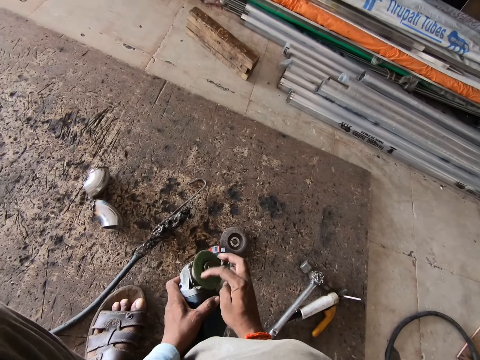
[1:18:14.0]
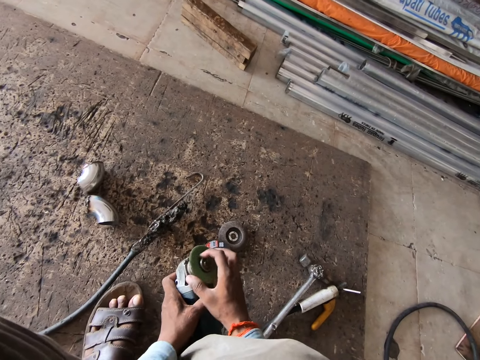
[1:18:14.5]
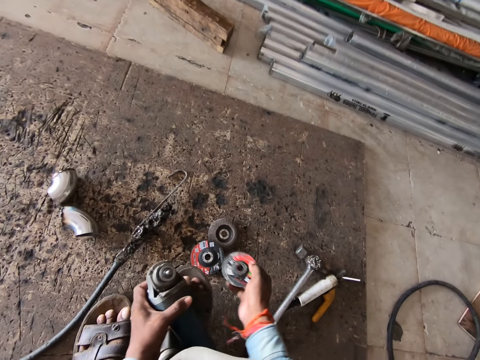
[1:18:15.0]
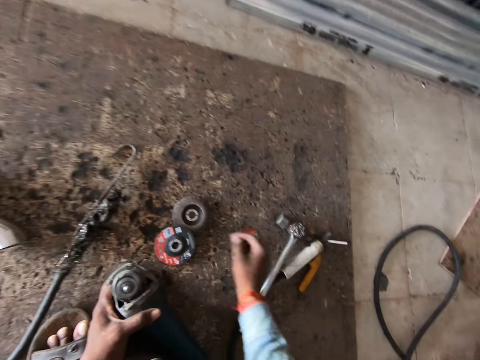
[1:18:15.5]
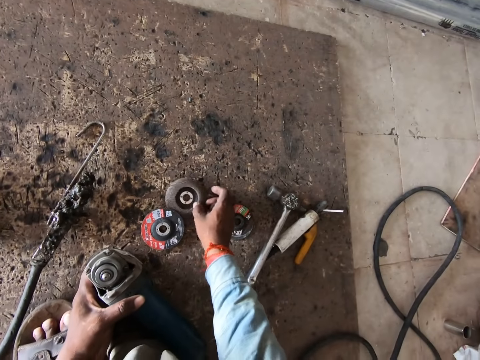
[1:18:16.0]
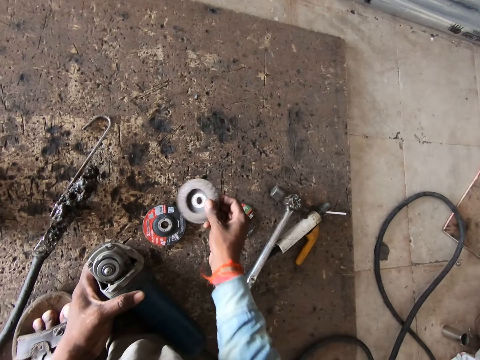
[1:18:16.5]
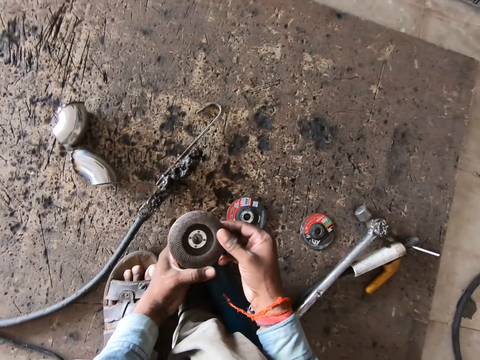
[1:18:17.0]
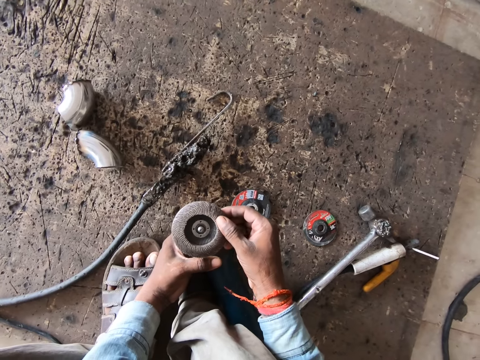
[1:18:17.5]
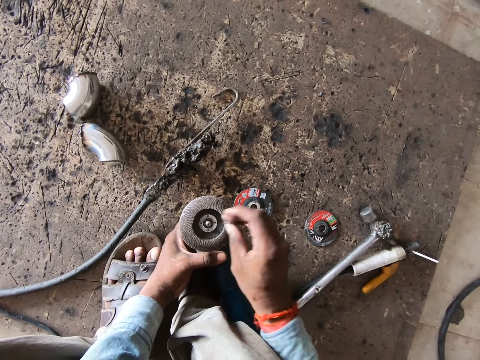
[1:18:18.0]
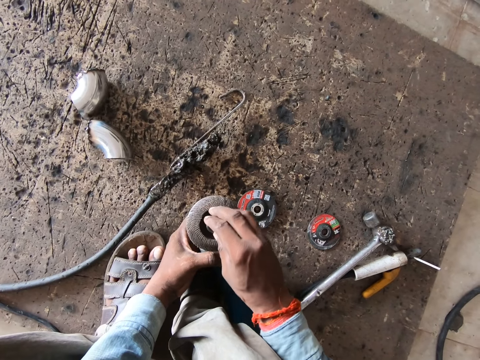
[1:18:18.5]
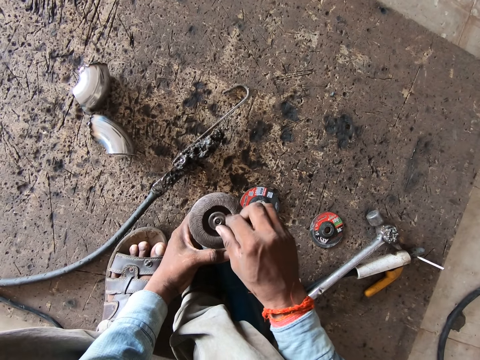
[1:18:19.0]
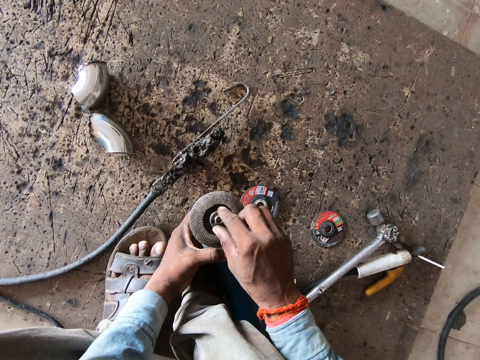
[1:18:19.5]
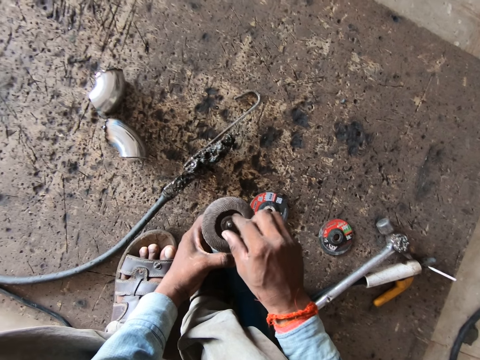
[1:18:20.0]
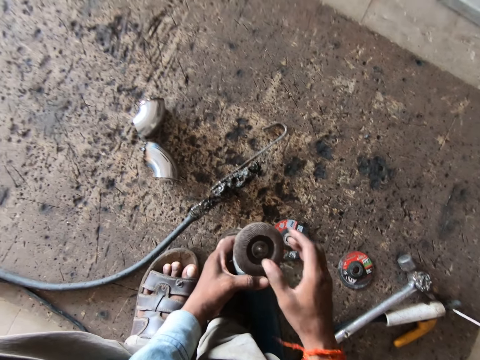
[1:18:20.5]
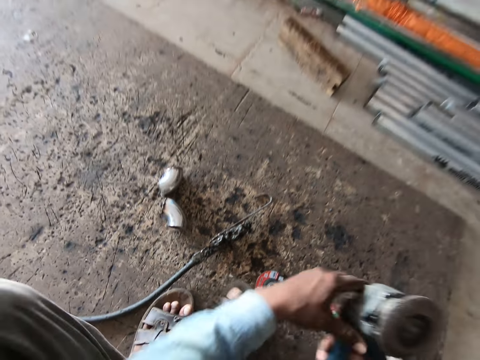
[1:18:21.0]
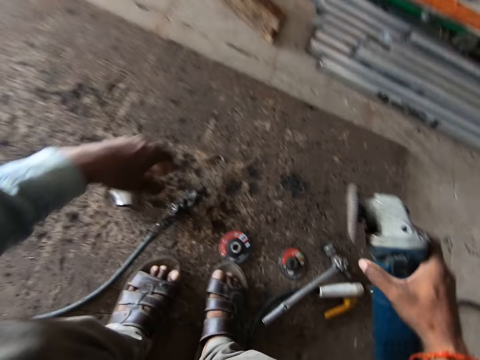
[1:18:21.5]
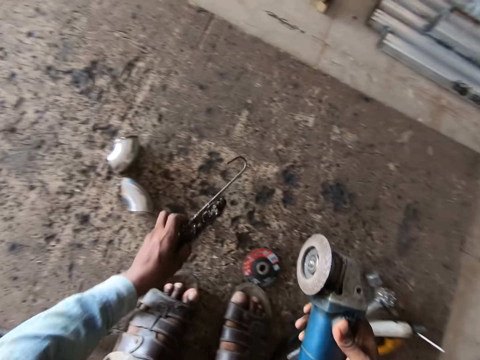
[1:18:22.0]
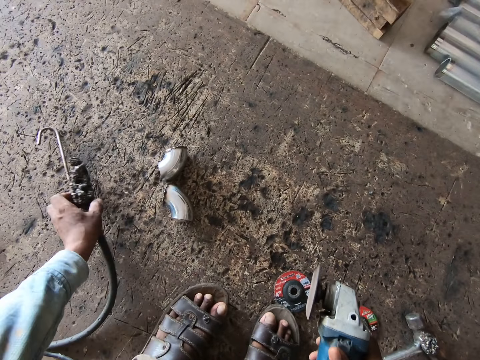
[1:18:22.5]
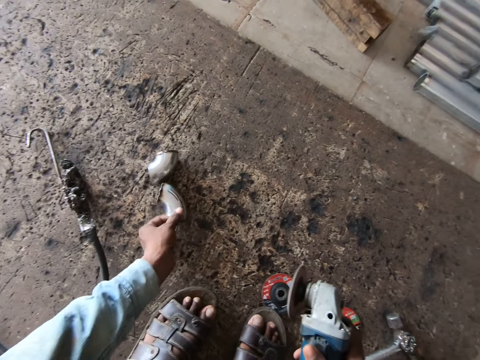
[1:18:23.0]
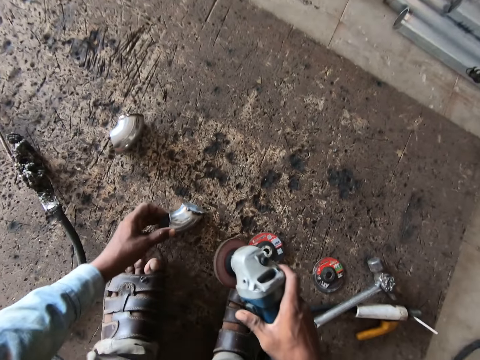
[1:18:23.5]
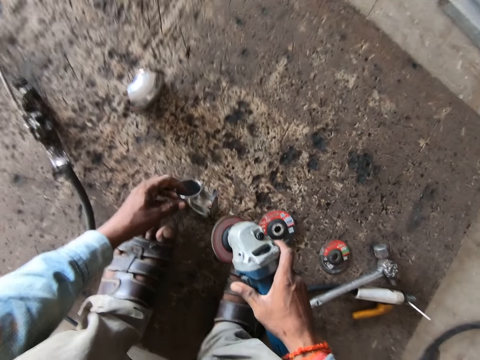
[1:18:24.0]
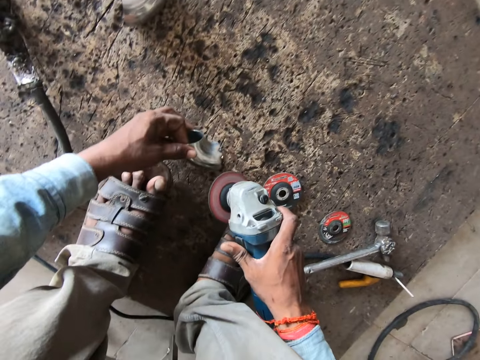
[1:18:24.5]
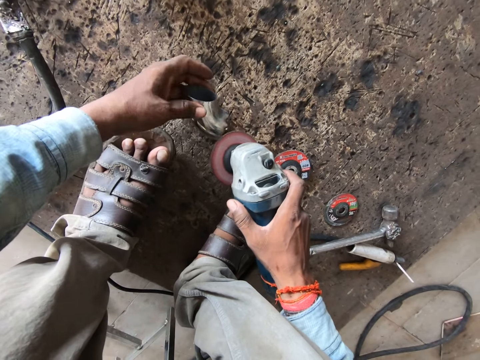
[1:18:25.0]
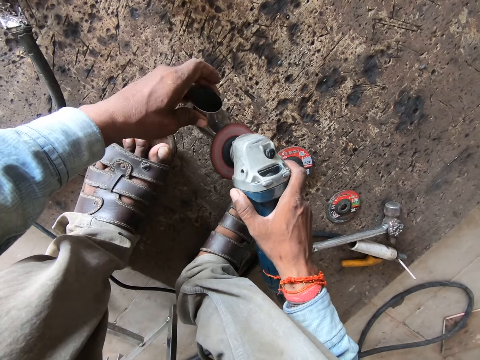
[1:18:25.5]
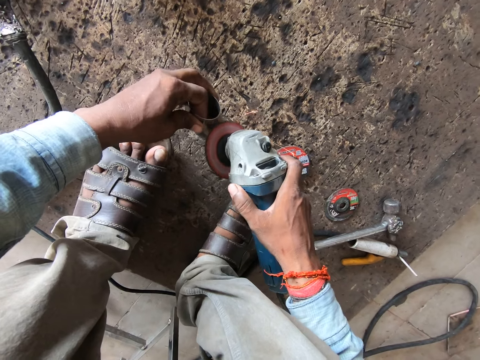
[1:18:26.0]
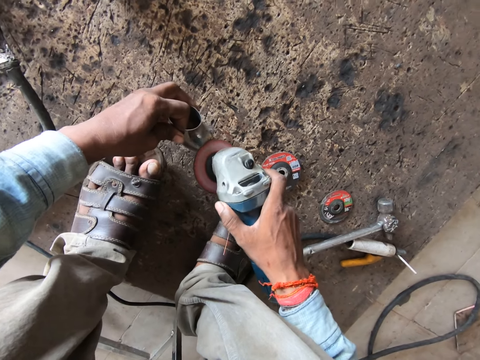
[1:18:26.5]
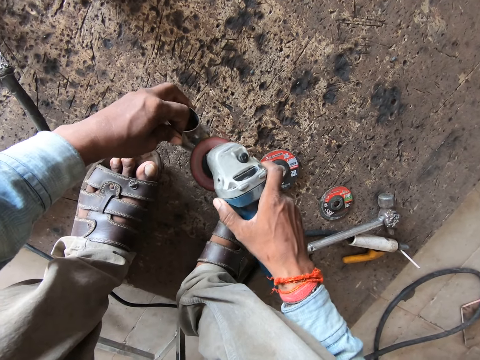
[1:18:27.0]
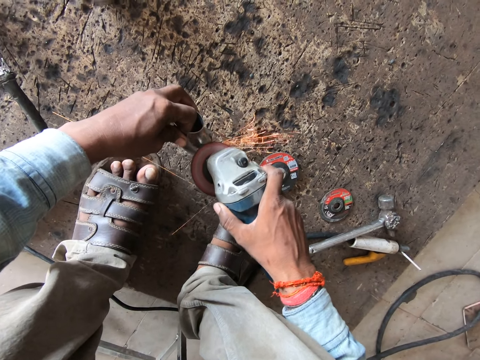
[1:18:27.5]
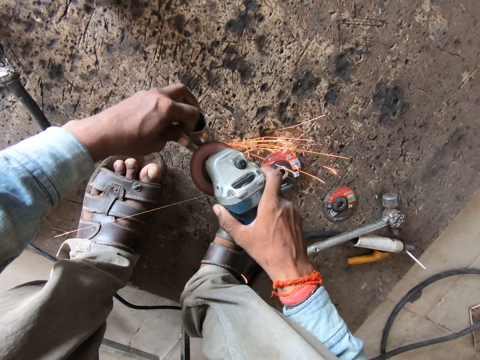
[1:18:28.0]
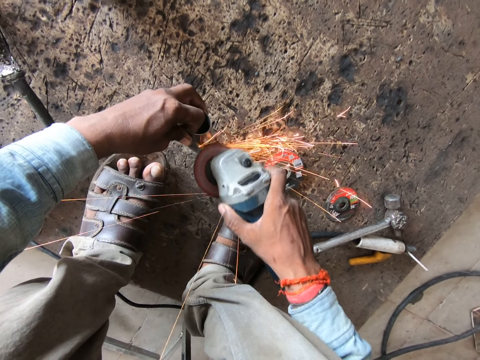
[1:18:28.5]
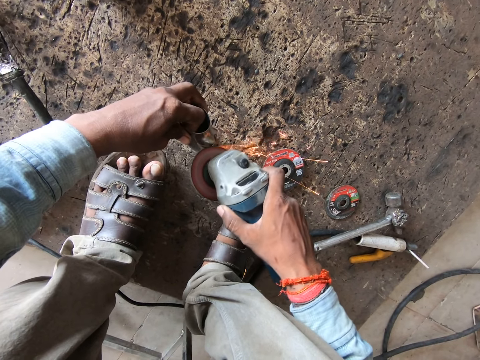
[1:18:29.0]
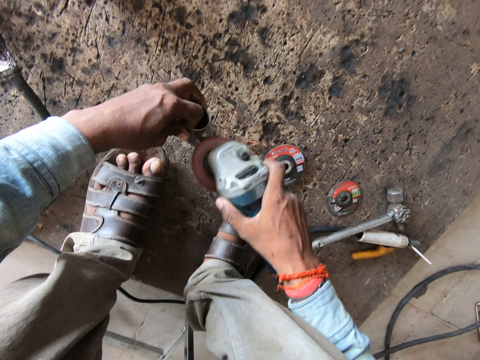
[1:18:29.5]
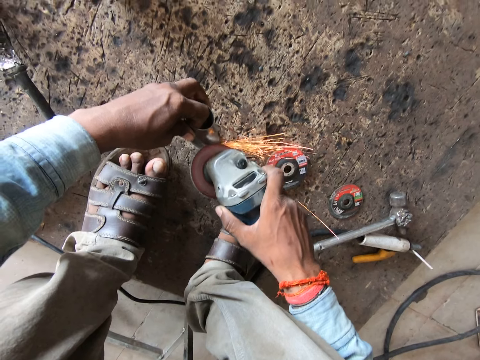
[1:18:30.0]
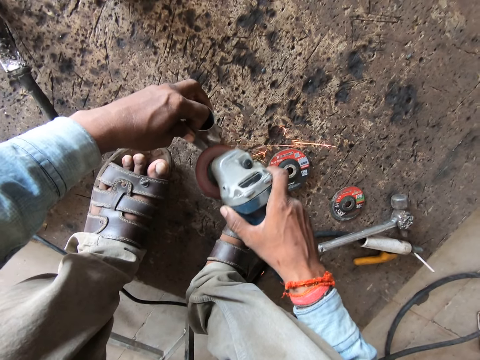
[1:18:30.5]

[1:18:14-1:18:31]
The camera wearer removes the disc on the grinder. He drops the grinding disc on the floor with his right hand. He picks up the grinding disc from the floor with his right hand. He inserts the grinding disc into the angle grinder. He screws in a nut to the angle grinder with his right hand. He tightens the disc on the grinder. He passes the angle grinder to his right hand. He picks up a workpiece connector from the floor with his left hand. He operates the angle grinder with his right hand. He drops the workpiece connector on the floor with his left hand. He moves a steel elbow on the floor with his left hand. He picks up a bent pipe. He holds the steel elbow with his left hand. He grinds the steel elbow with the angle grinder in his right hand.

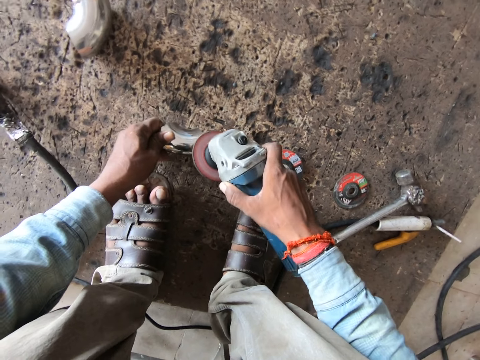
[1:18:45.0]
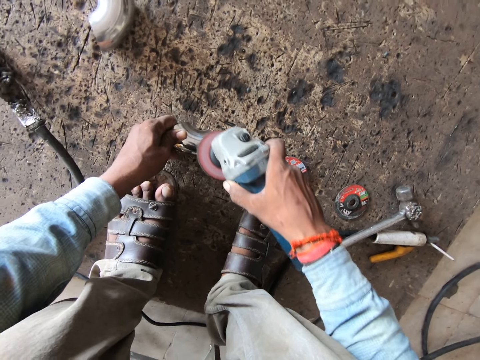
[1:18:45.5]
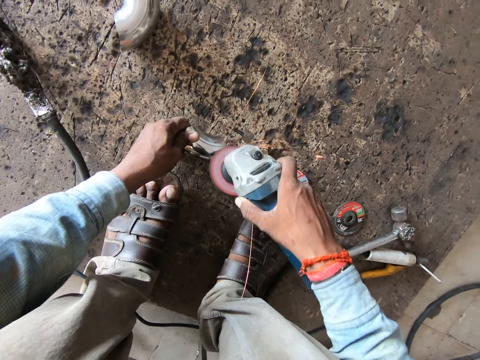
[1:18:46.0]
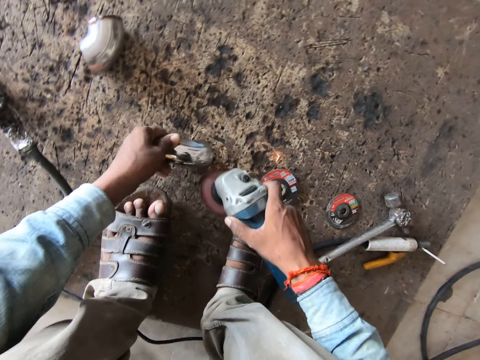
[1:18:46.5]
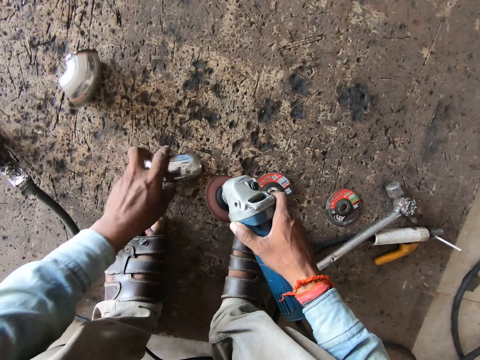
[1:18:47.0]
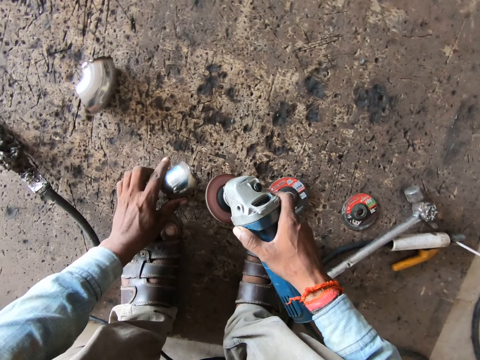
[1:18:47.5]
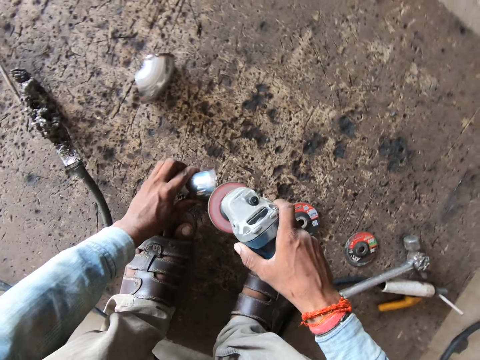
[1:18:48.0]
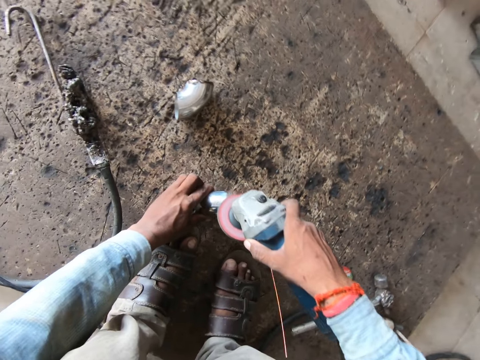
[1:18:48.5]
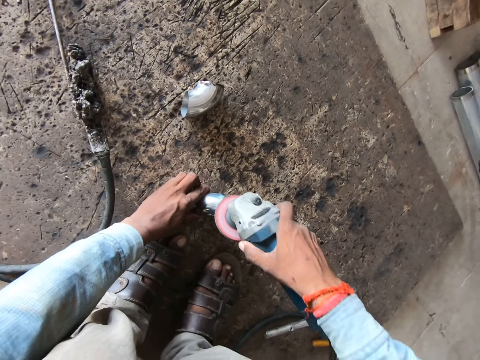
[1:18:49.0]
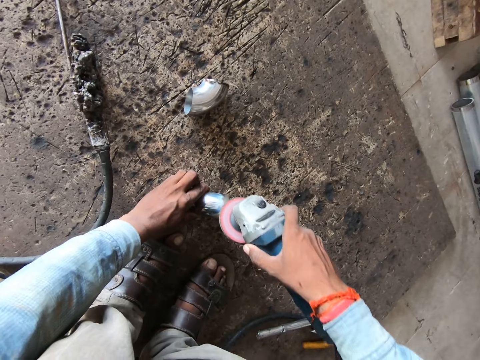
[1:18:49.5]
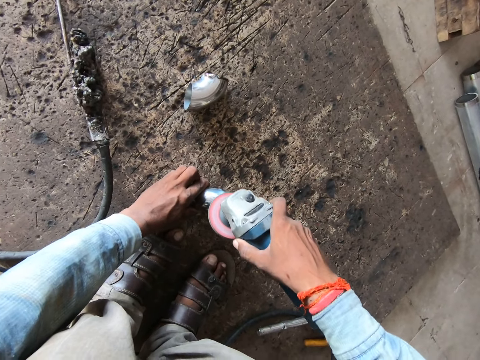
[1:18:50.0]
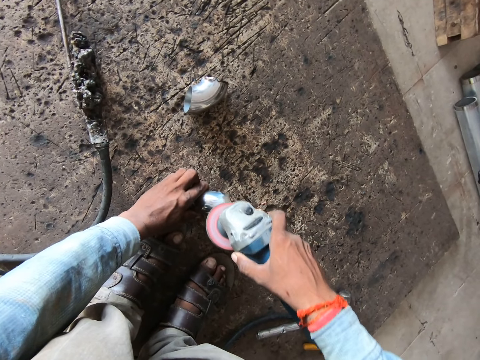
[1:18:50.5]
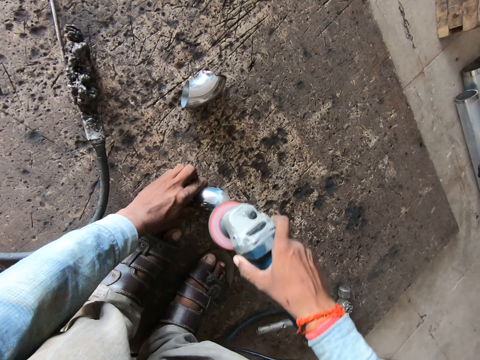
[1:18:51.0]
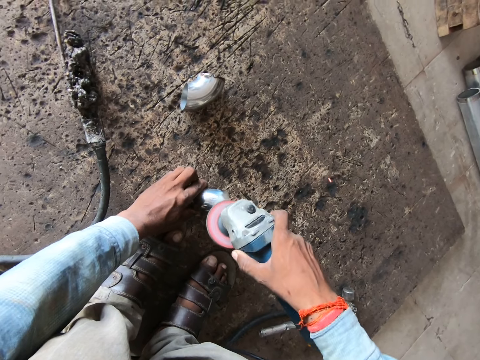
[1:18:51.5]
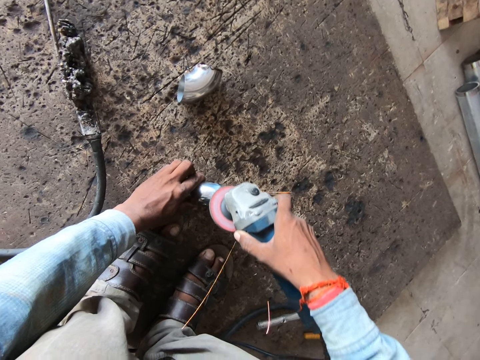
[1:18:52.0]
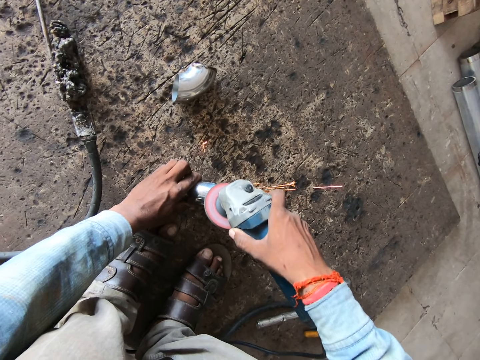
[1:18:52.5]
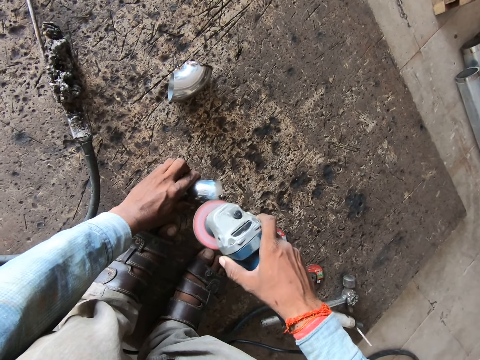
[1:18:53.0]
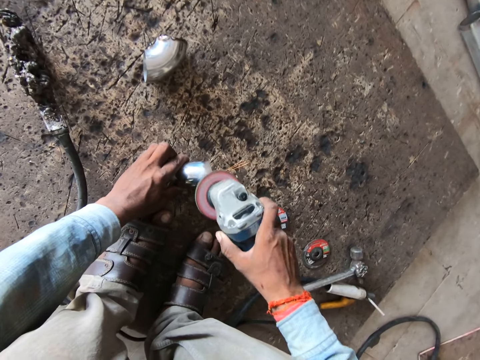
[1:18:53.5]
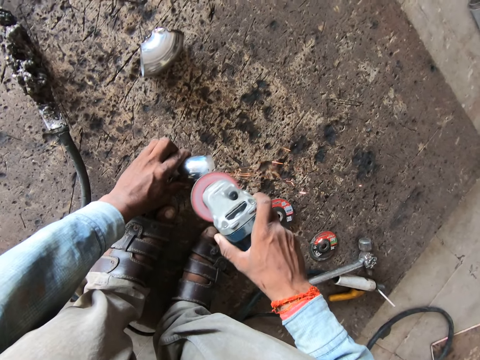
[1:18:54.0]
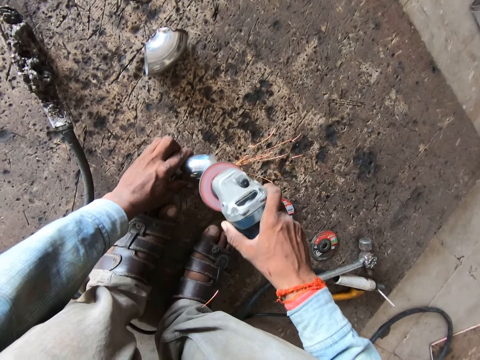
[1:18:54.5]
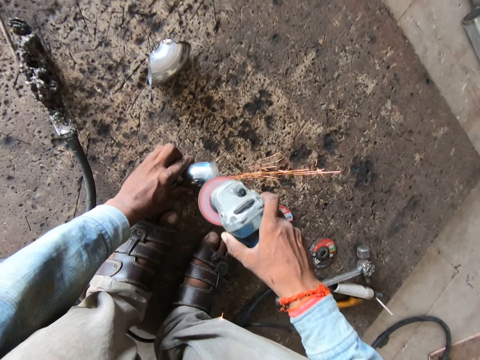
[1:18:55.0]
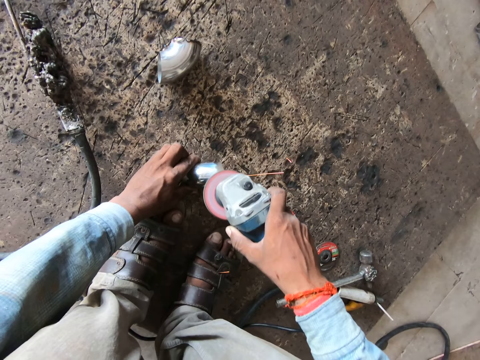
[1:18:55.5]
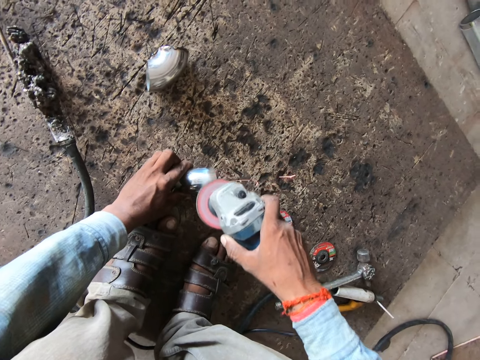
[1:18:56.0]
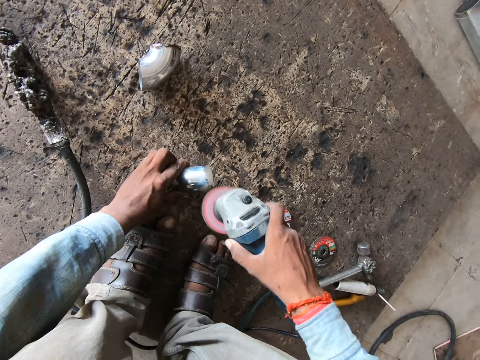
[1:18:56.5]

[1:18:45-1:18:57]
The camera wearer moves the steel elbow on the floor with his left hand. He grinds the steel elbow with the angle grinder in his right hand.
